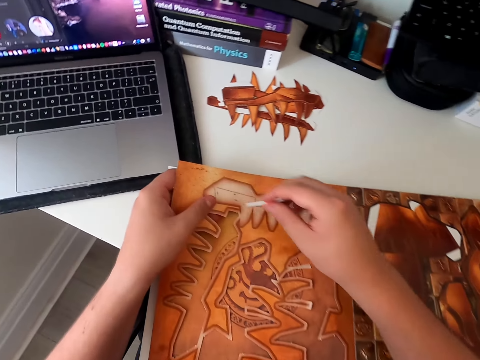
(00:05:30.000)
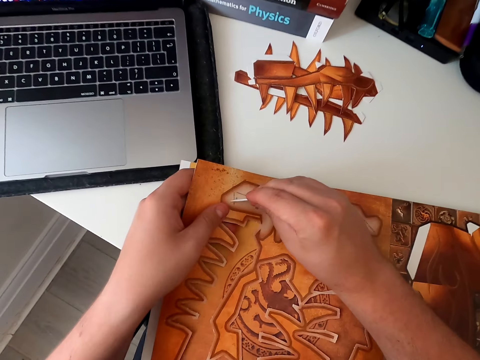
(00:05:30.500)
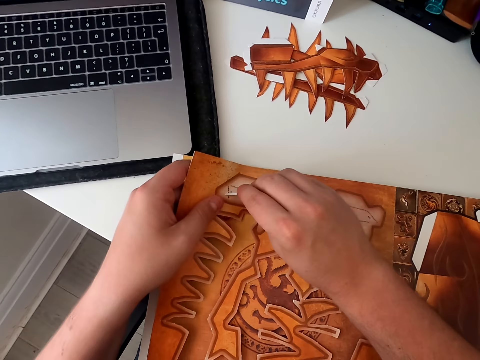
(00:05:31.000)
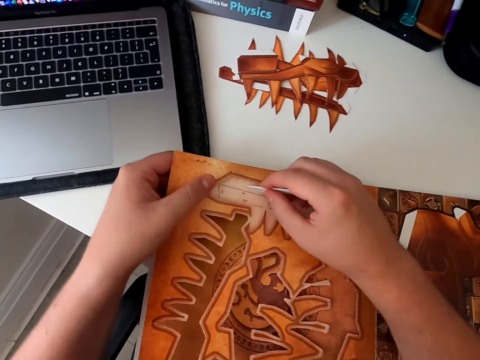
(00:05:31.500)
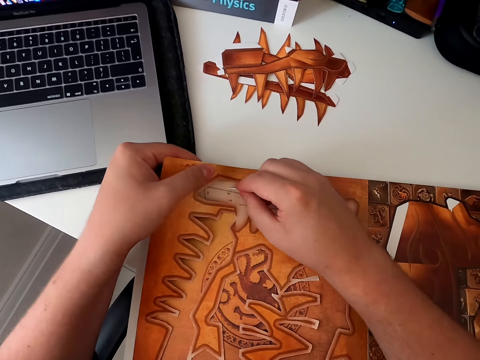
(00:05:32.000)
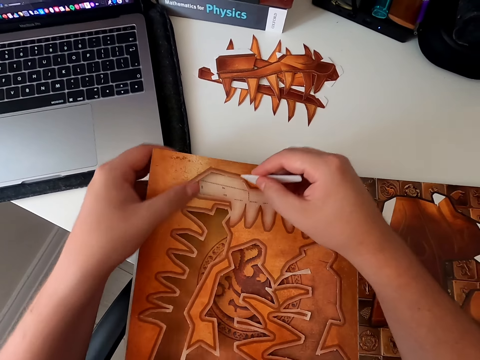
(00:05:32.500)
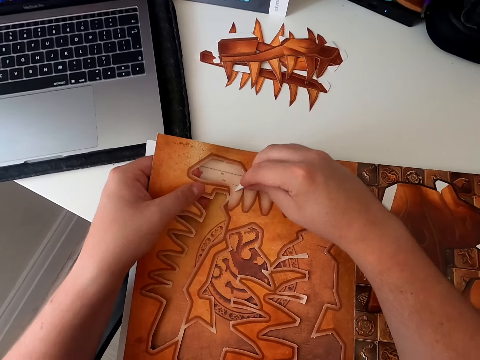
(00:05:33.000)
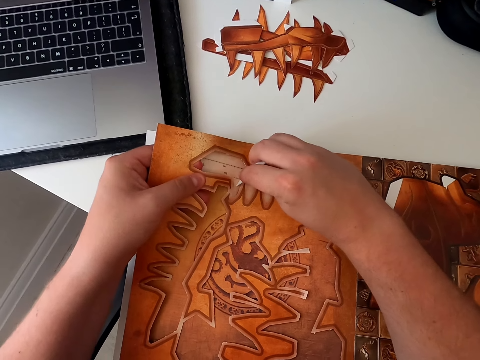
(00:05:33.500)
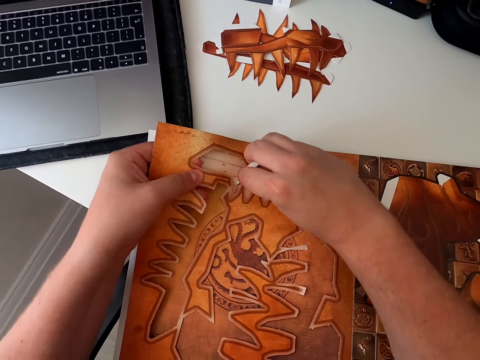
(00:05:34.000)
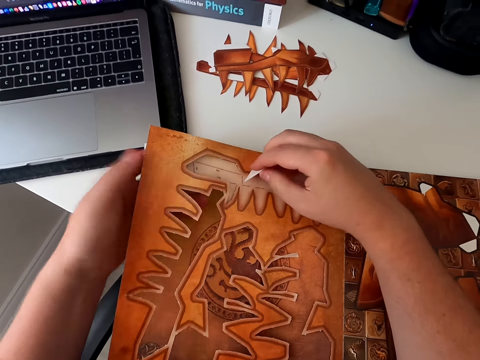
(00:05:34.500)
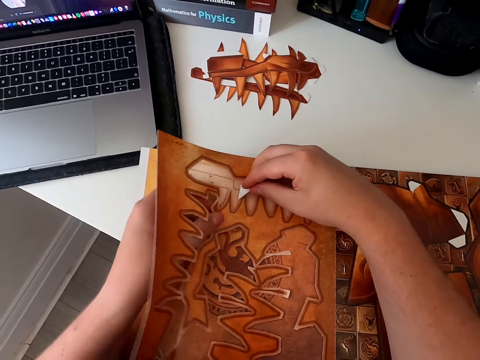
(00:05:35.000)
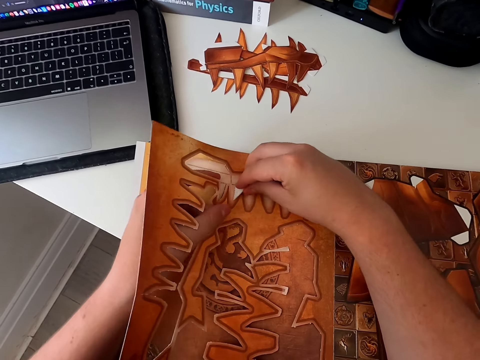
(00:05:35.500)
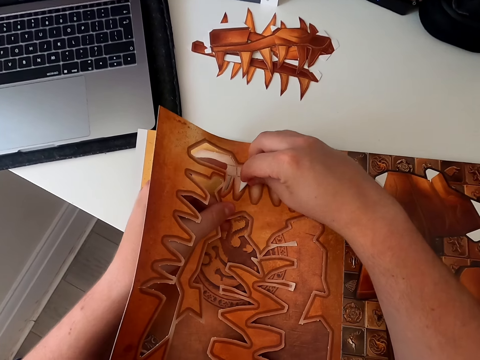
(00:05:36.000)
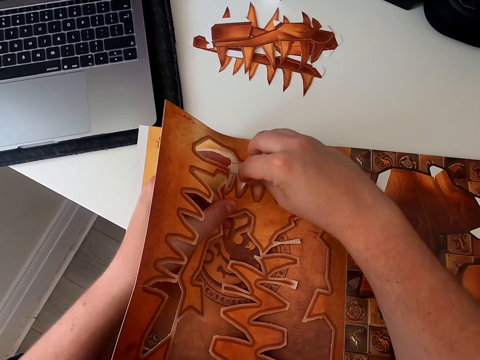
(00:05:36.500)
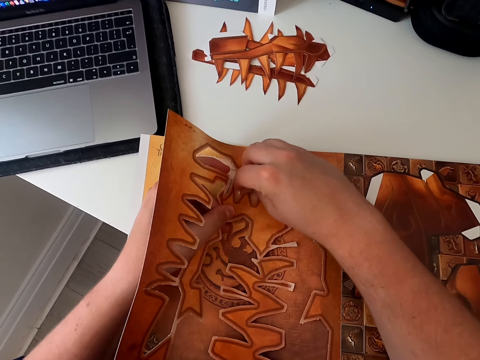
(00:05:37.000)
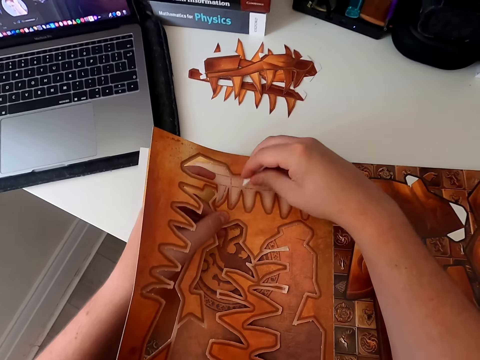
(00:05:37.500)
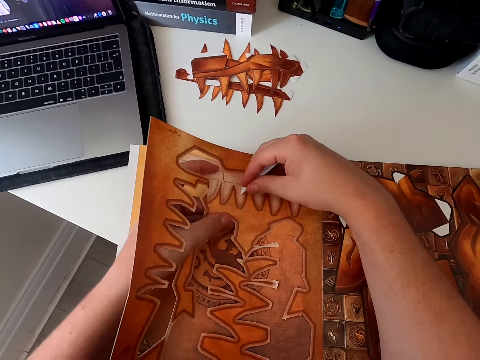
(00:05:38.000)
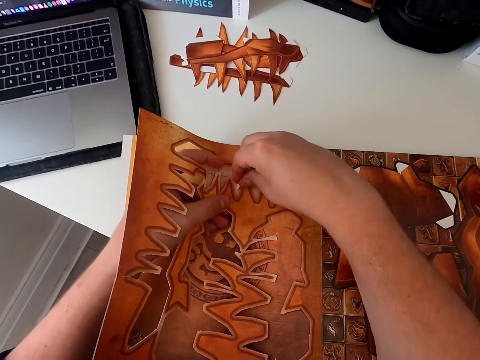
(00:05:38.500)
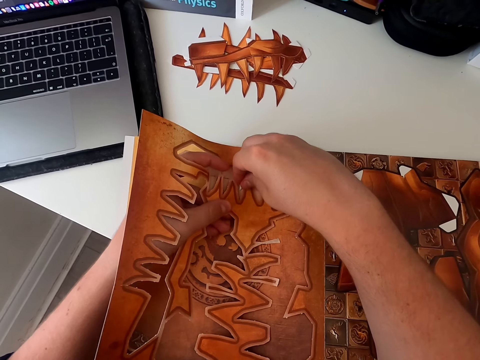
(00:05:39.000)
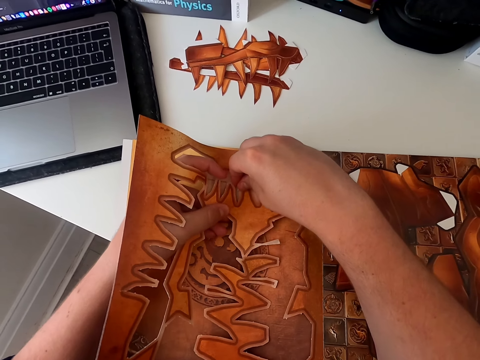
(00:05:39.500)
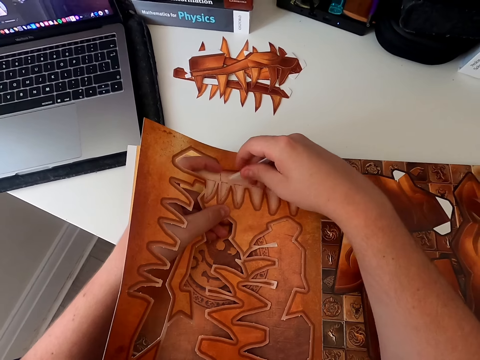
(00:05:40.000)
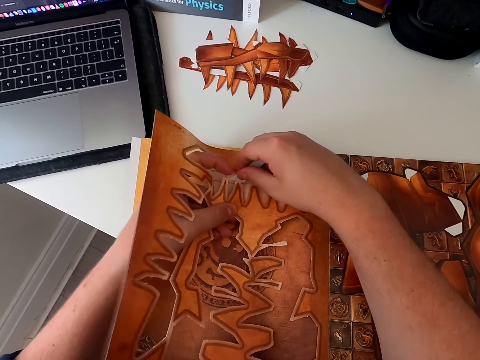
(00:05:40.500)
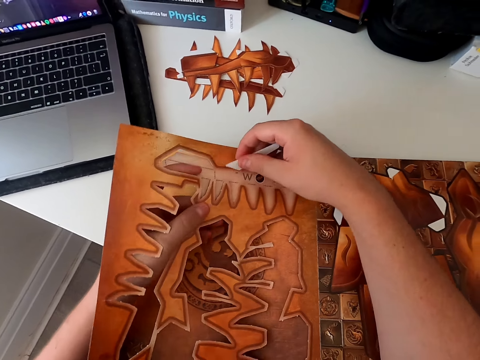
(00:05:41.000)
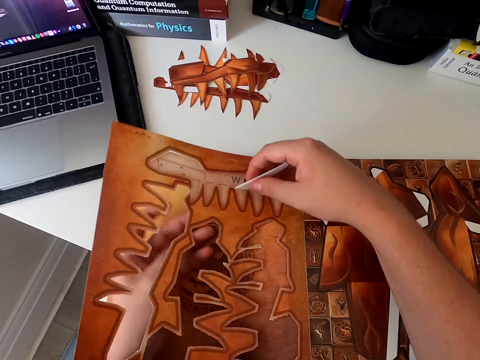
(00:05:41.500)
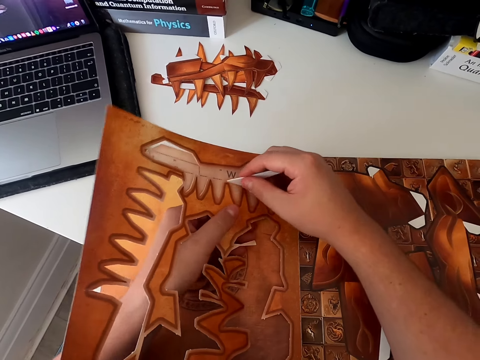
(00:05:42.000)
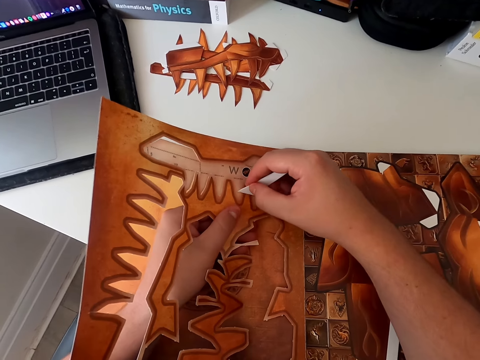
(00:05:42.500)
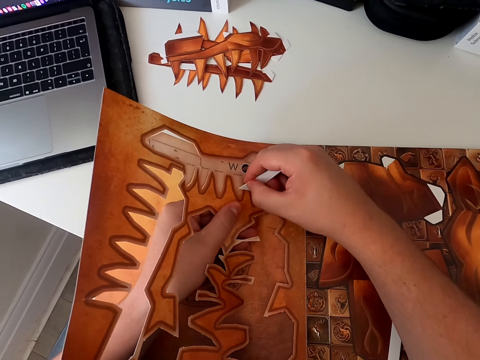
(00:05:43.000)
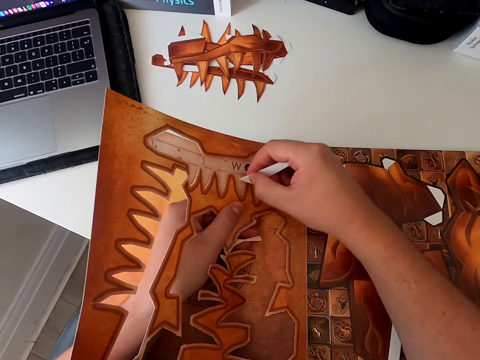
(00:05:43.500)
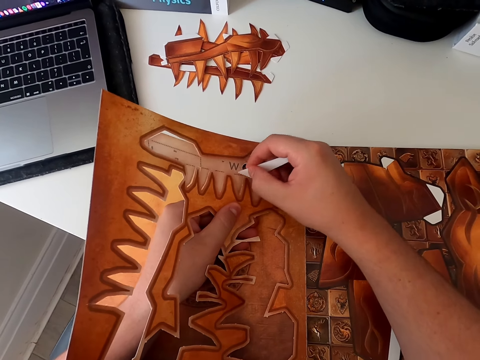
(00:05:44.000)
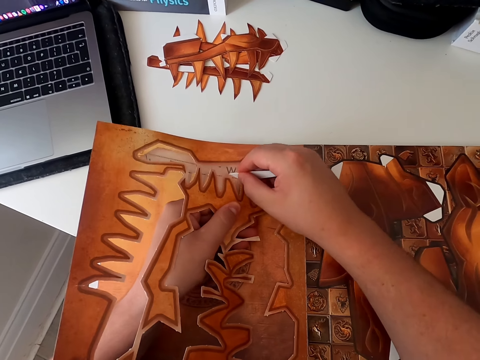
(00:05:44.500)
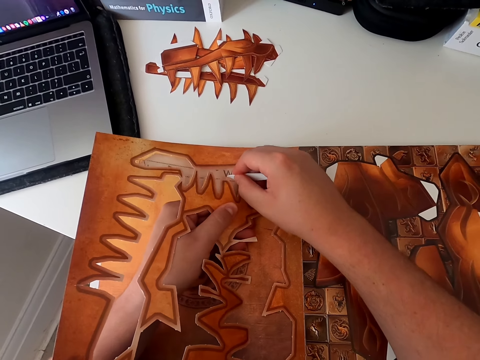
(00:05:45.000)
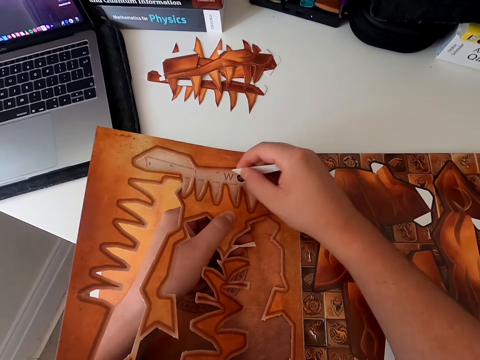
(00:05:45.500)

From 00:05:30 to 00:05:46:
The camera wearer removes the cardboard piece from the book with a plastic piece. They cut the paper craft with a razor blade. They cut the paper craft with the razor blade again and move their hands. They cut the paper craft with the razor blade and move their hands. They cut the paper craft with the razor blade and move their hand.

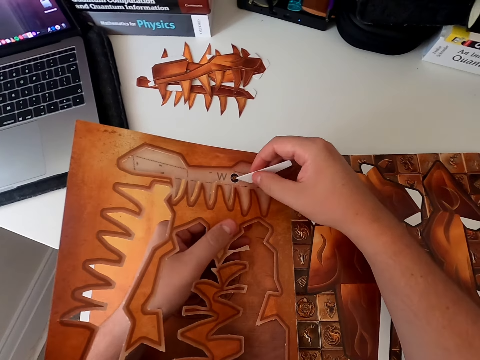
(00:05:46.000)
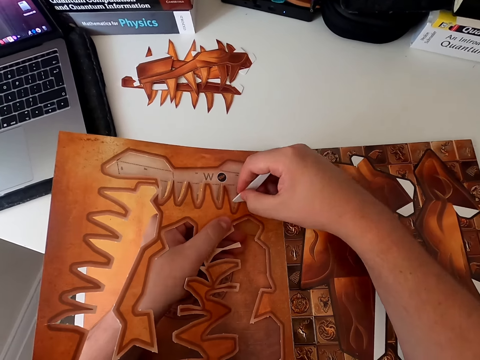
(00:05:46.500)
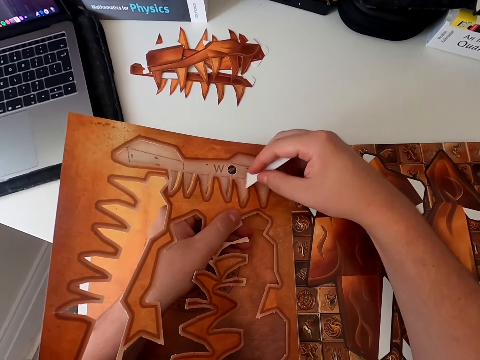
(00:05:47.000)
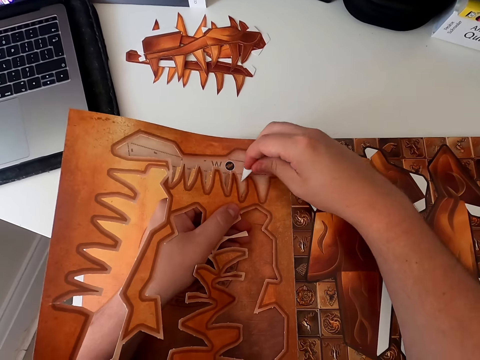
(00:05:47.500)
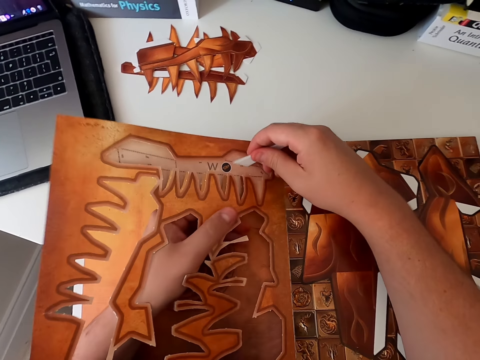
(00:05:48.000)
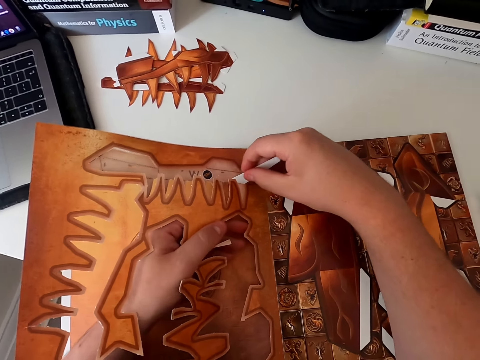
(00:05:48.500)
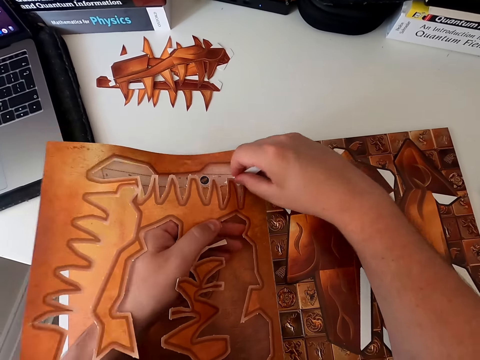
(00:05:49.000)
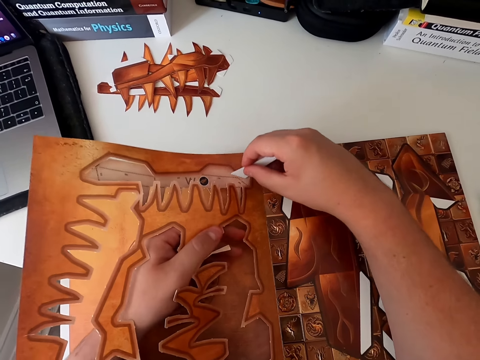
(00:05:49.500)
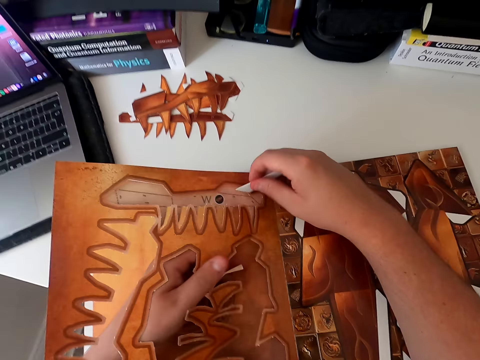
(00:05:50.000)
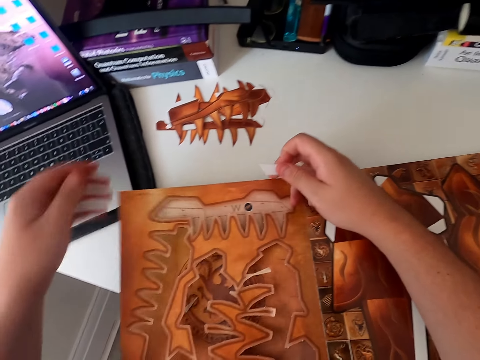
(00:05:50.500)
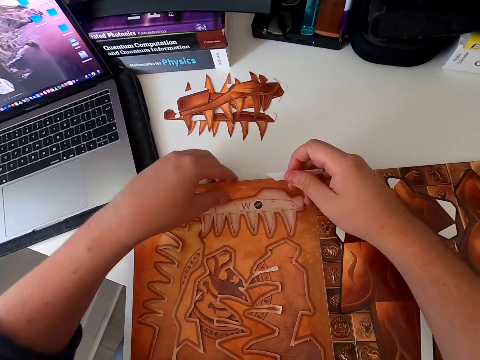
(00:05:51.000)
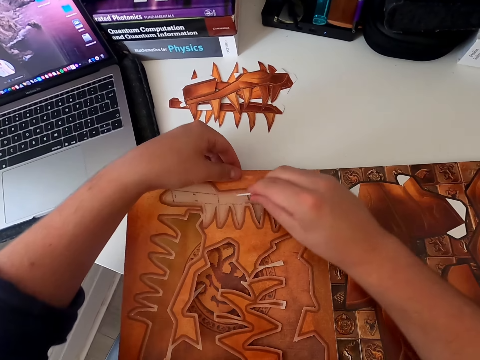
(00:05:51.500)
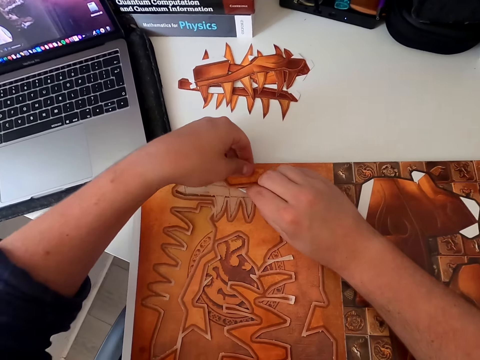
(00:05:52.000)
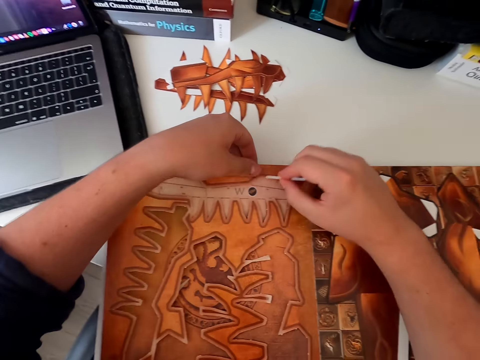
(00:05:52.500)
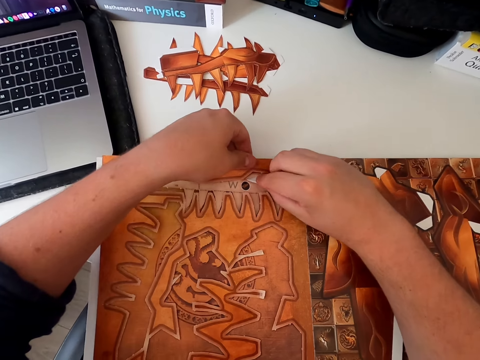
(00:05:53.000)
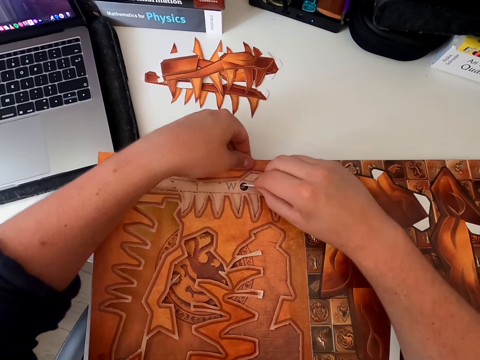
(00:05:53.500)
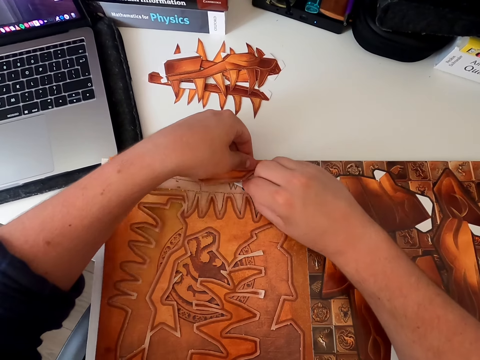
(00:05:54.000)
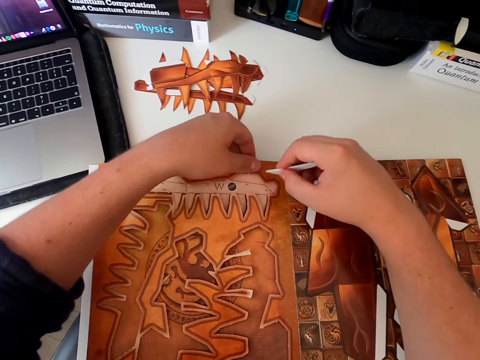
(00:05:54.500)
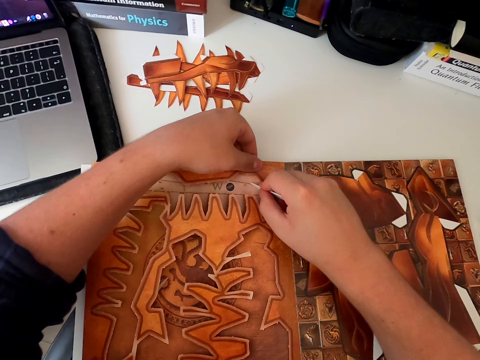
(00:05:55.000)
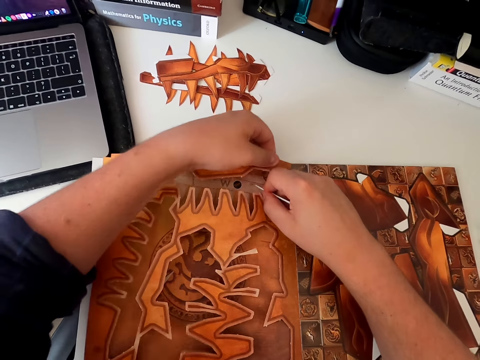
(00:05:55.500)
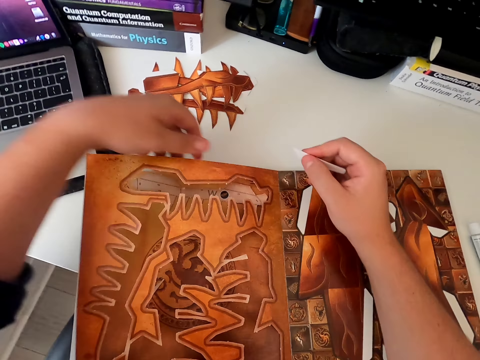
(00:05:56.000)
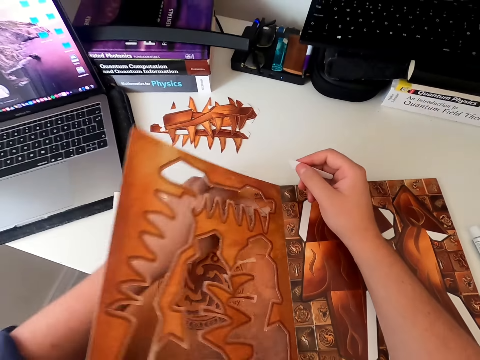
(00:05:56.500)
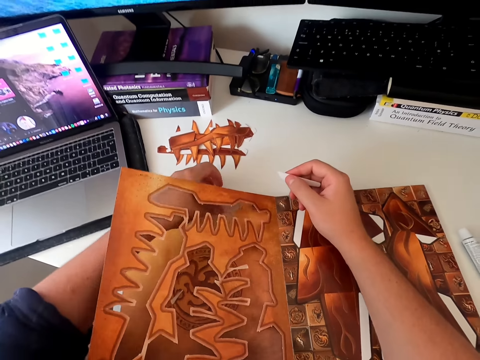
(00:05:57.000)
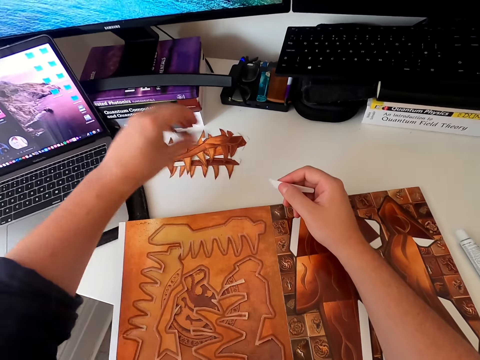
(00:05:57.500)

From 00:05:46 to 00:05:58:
The camera wearer cuts the paper craft with a razor blade and moves his hand. He moves his hand and cuts the paper craft with the razor blade. He removes the board piece of paper with his hand. He lifts the paper craft and holds the razor blade. He places the board piece of paper on the table. He holds the razor blade again and holds the paper craft.
